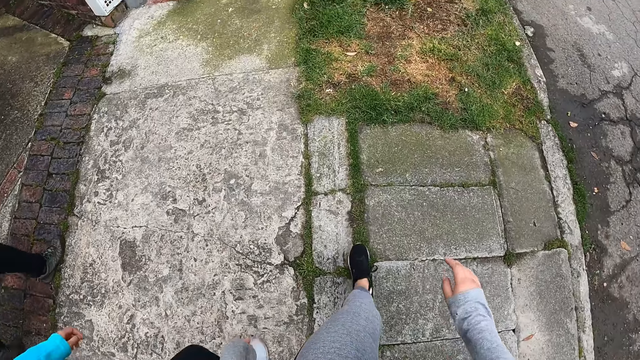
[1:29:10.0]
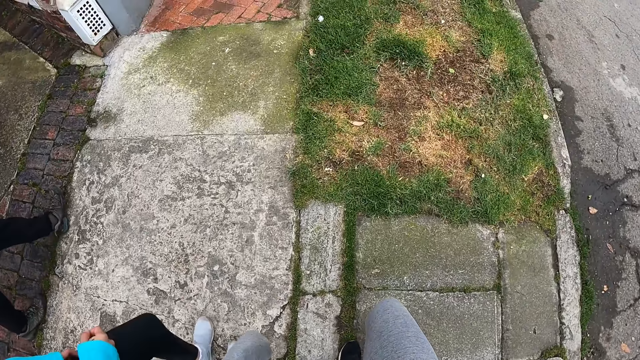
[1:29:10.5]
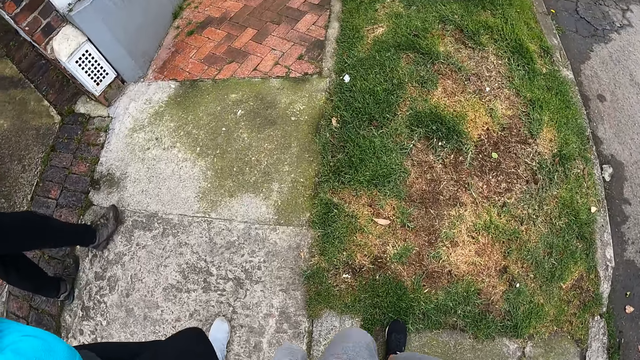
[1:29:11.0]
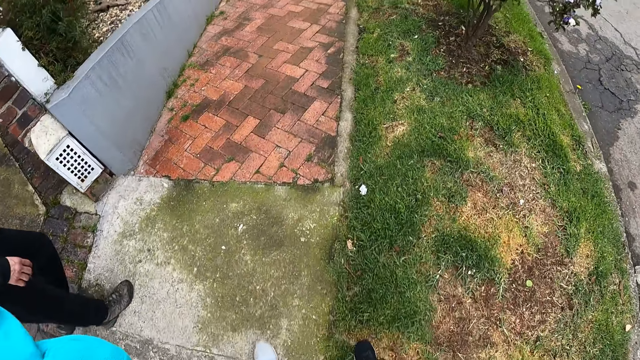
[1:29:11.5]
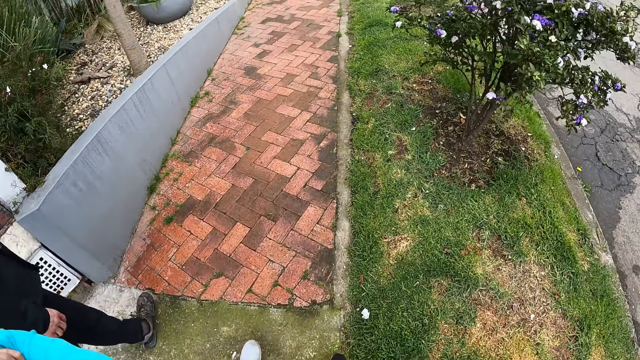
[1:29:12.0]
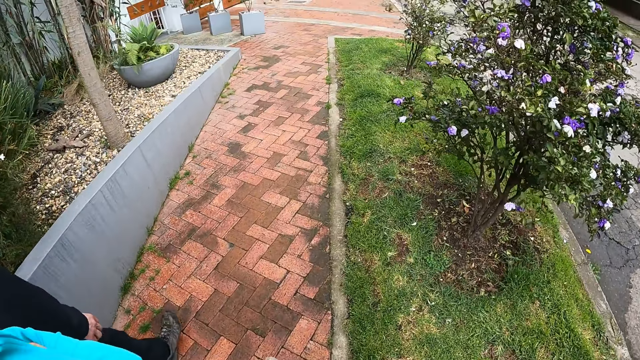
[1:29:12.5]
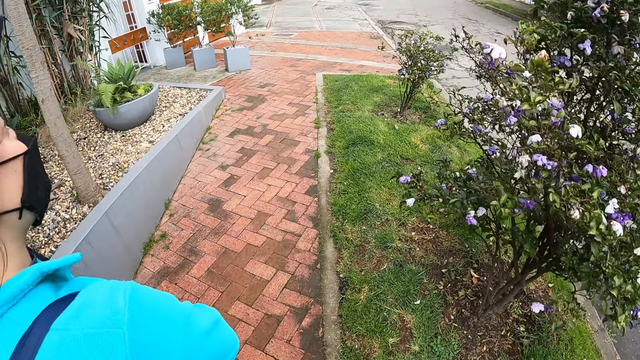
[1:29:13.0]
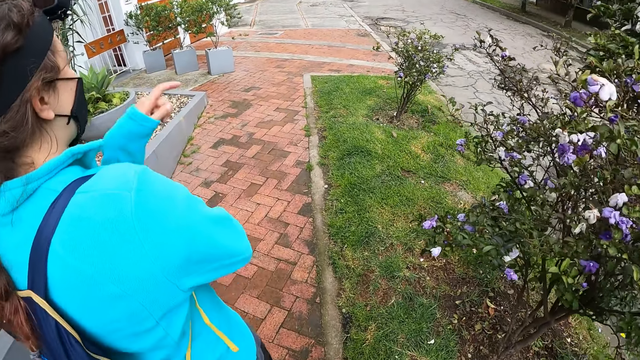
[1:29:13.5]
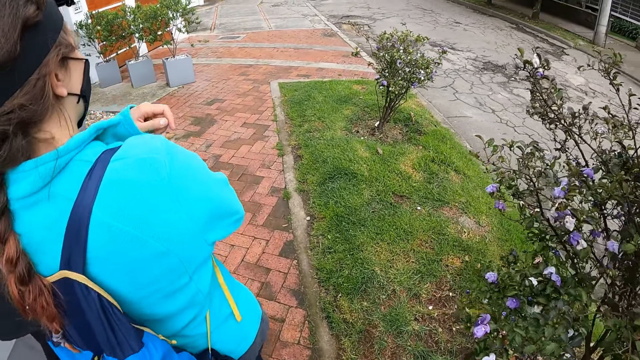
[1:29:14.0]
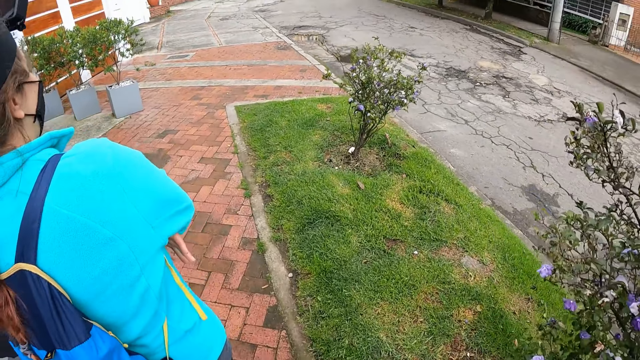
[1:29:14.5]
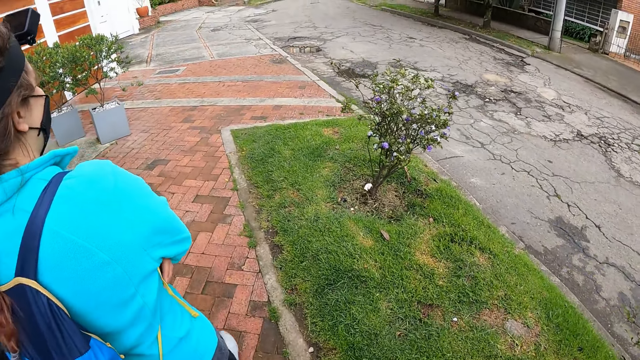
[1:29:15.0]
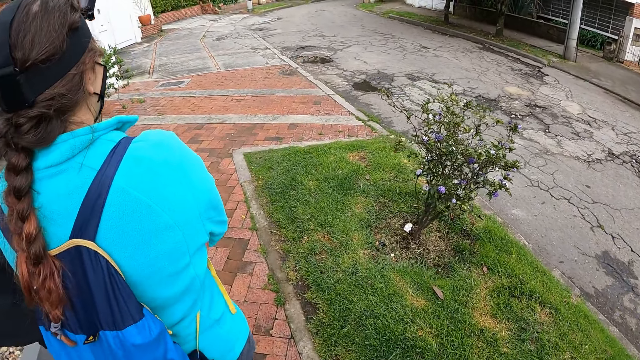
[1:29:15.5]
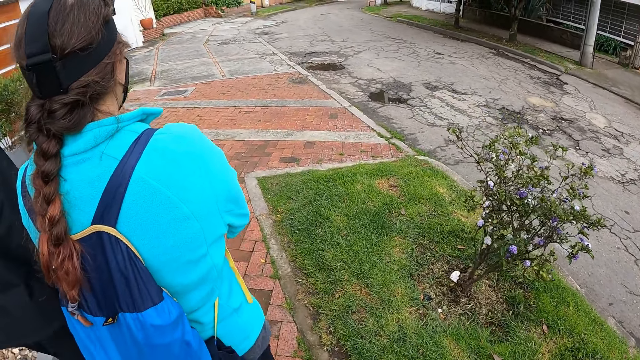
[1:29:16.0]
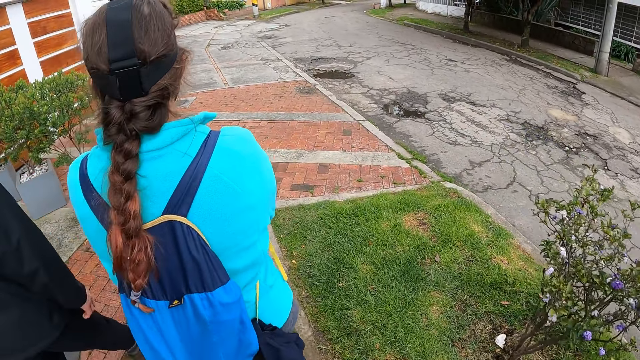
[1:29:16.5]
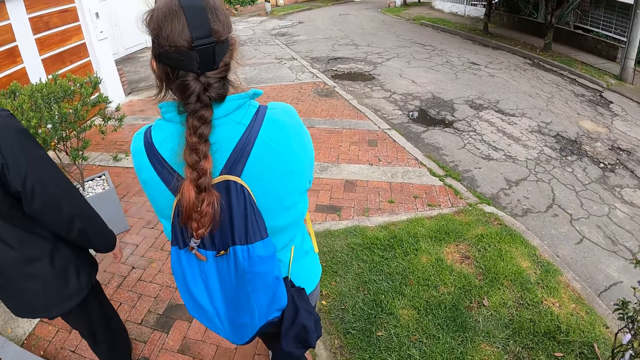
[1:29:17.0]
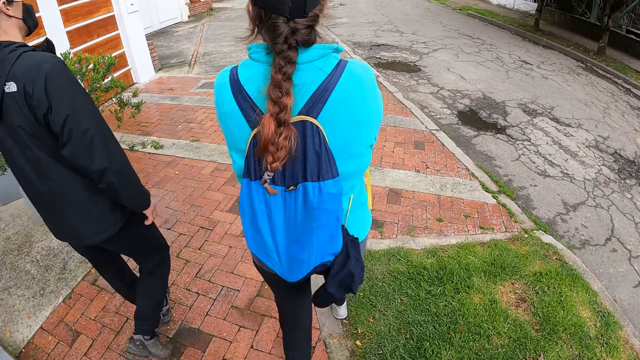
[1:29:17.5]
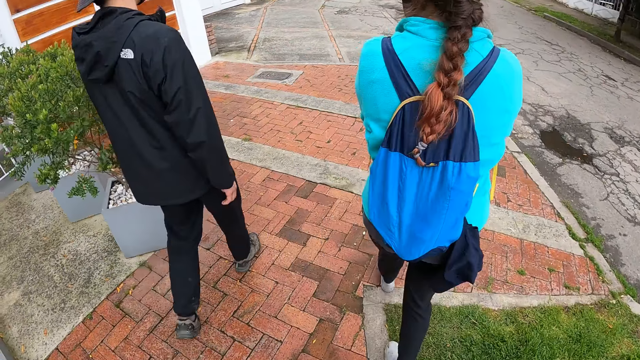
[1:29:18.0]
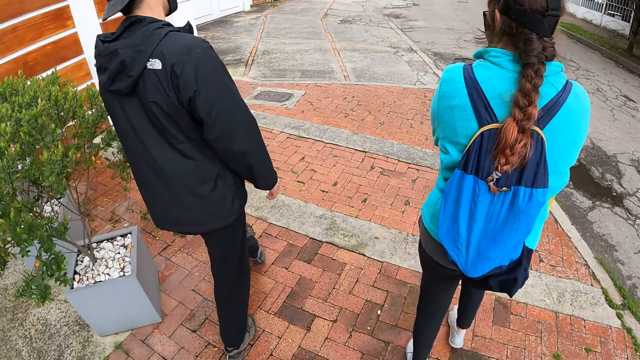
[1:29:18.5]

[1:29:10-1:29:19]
The camera wearer looks in front. The woman points to a house with her right hand.

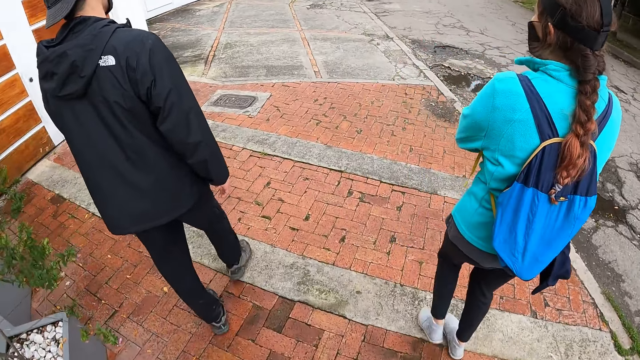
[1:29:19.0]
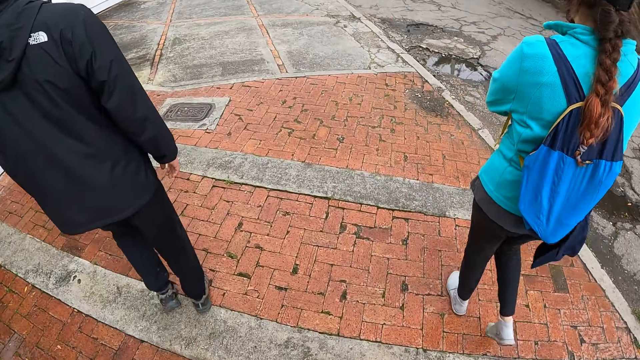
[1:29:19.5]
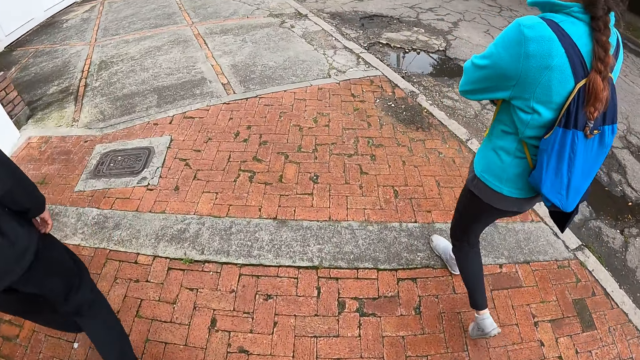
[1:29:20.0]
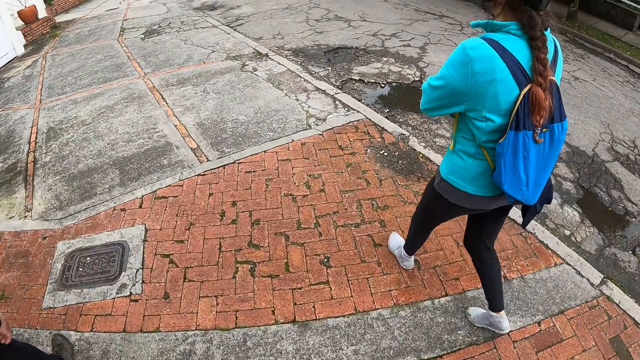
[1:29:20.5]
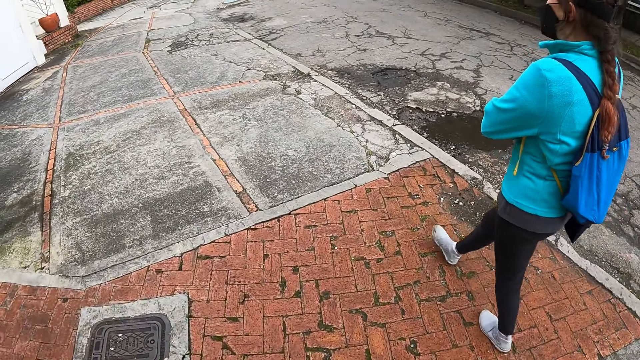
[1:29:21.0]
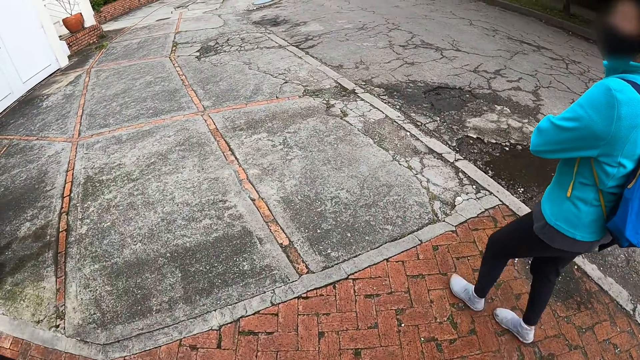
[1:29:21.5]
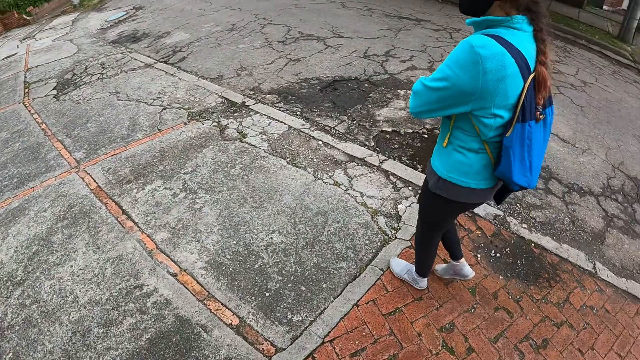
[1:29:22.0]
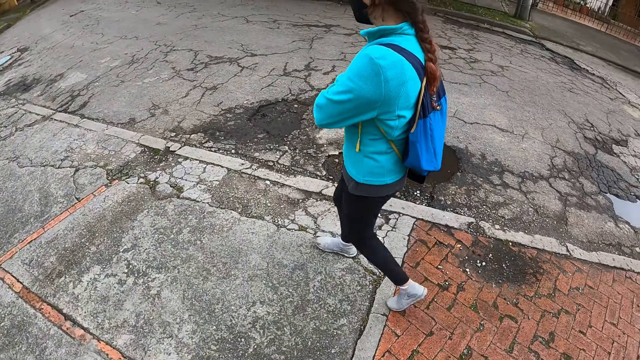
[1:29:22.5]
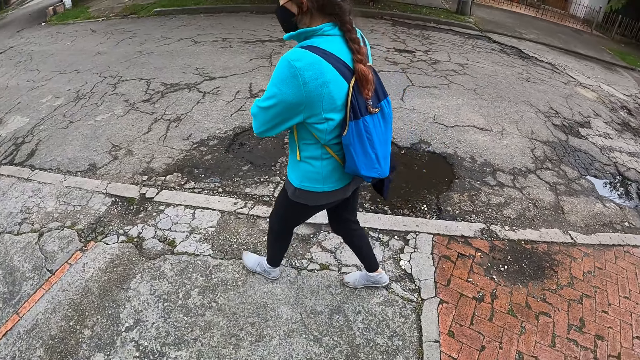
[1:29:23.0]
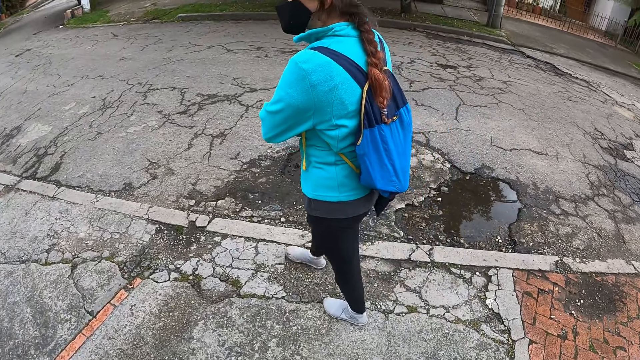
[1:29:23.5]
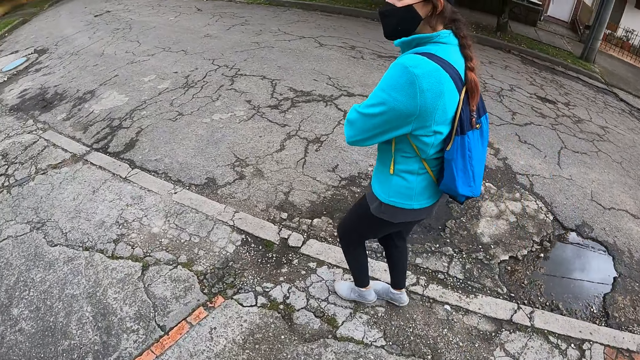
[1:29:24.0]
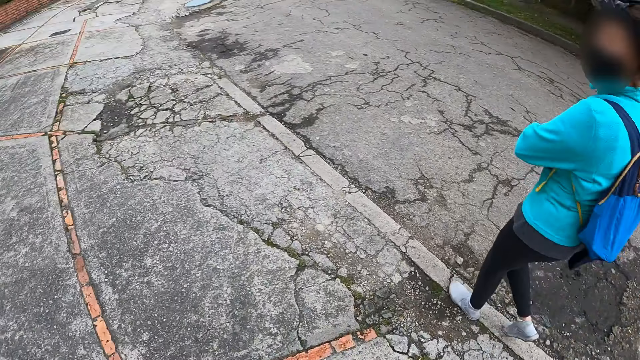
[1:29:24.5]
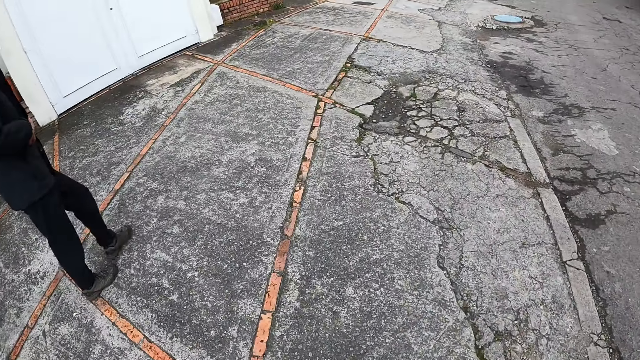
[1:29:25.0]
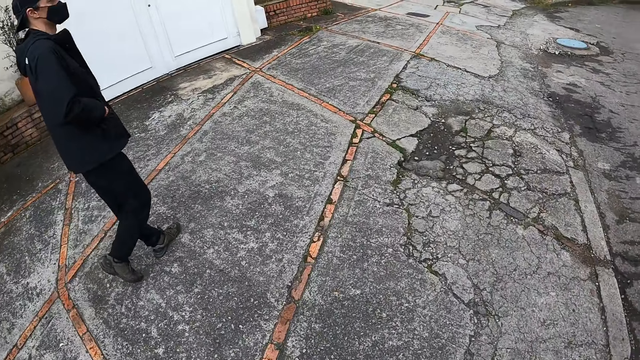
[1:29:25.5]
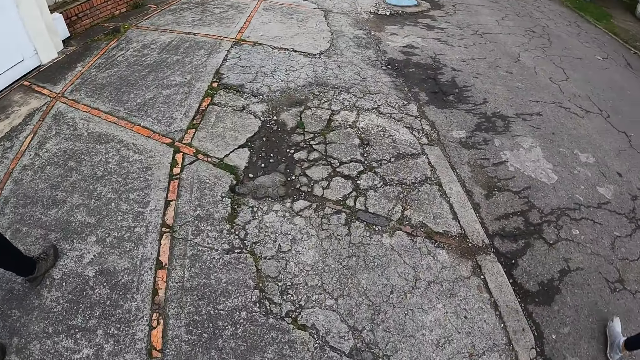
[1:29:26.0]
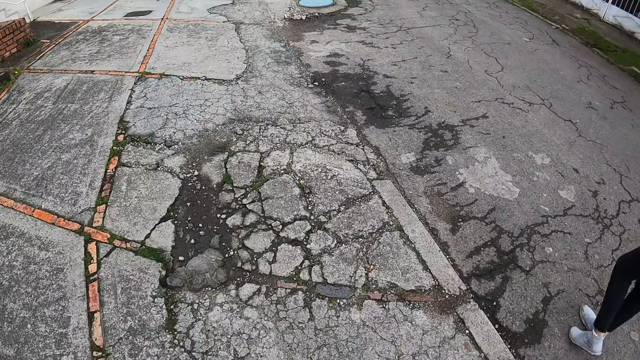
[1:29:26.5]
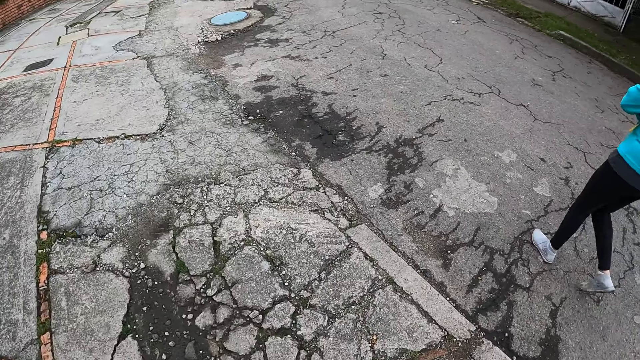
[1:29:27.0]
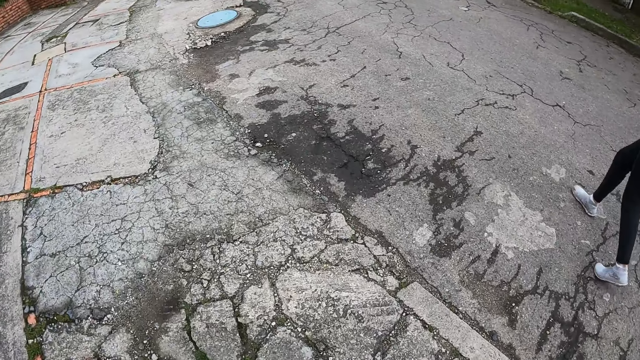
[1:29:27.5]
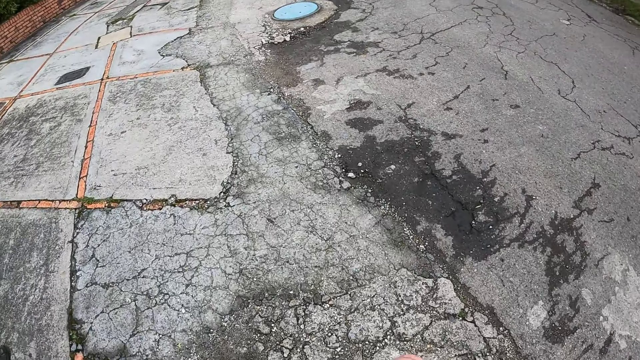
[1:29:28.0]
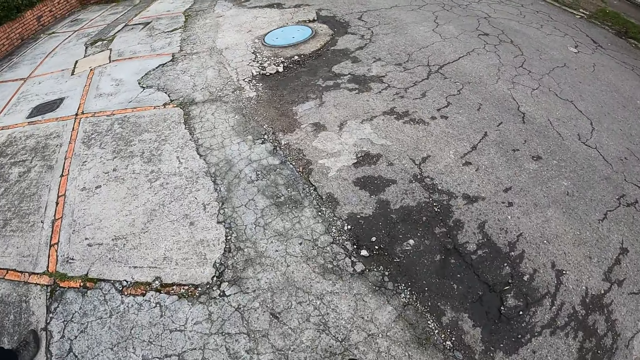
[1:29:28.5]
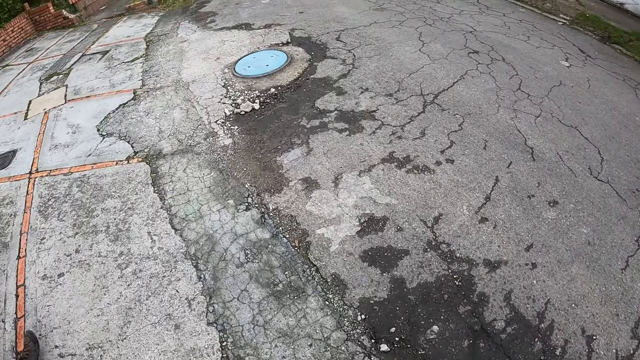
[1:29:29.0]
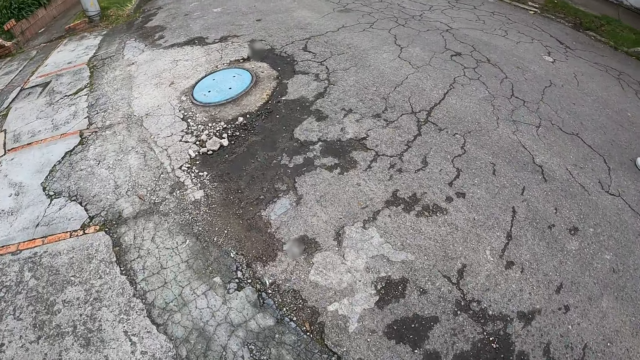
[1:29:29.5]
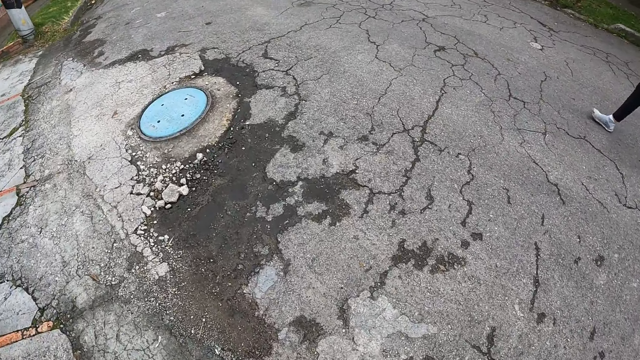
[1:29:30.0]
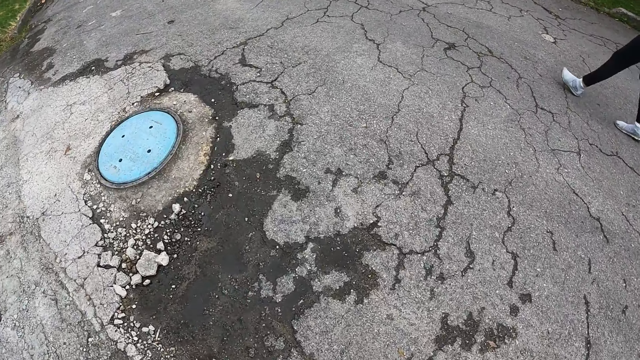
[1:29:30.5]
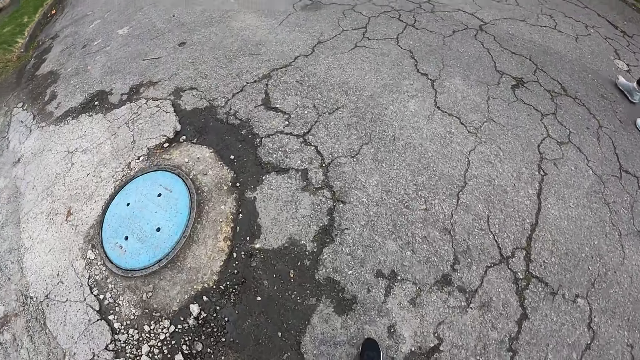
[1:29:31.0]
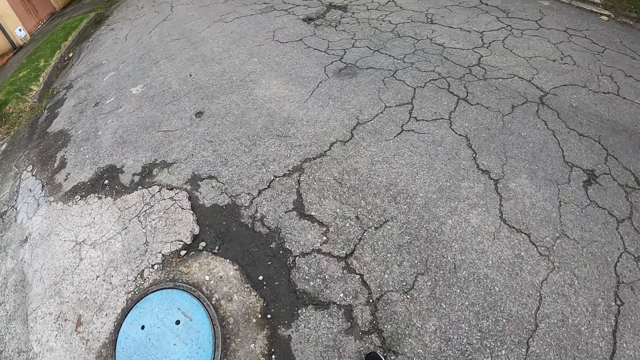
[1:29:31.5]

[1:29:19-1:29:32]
The camera wearer looks down. They look at a person. They look sideways. A woman walks down a road. The camera wearer looks at another person. They look down. They walk down the road.
